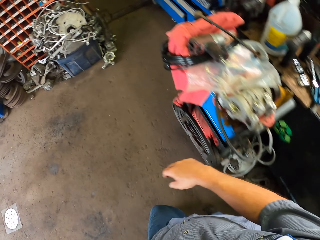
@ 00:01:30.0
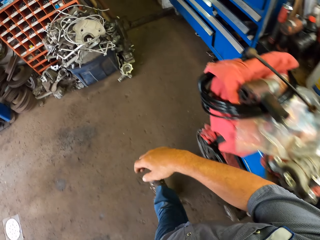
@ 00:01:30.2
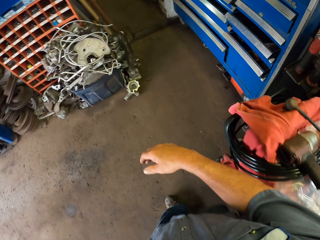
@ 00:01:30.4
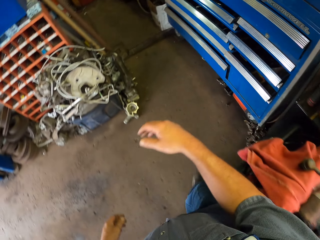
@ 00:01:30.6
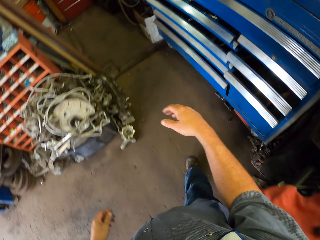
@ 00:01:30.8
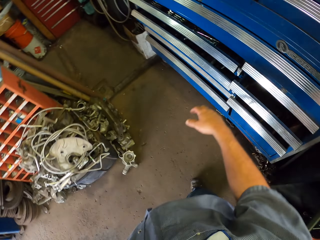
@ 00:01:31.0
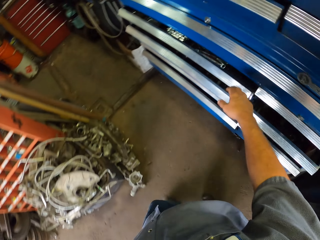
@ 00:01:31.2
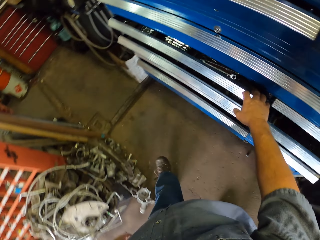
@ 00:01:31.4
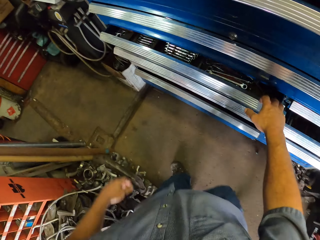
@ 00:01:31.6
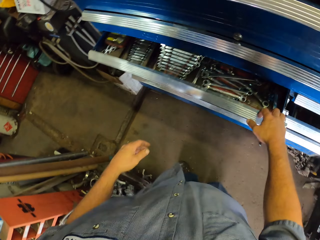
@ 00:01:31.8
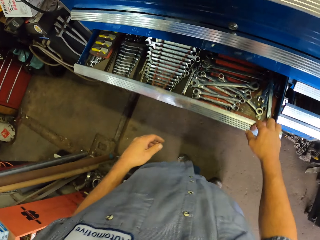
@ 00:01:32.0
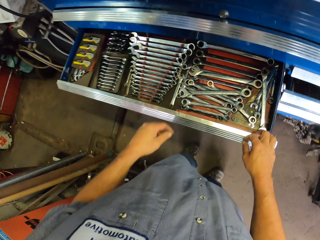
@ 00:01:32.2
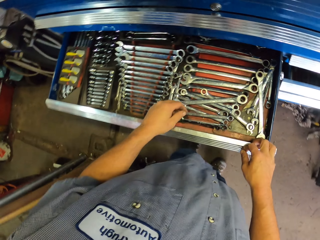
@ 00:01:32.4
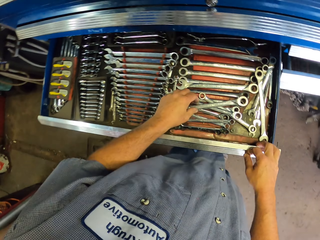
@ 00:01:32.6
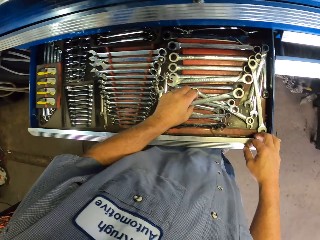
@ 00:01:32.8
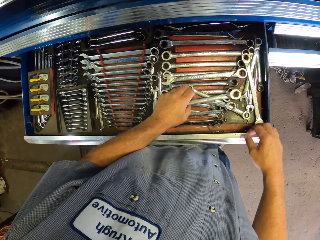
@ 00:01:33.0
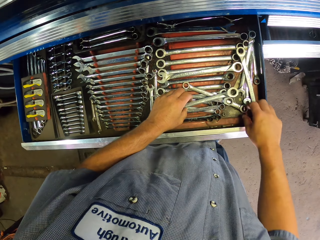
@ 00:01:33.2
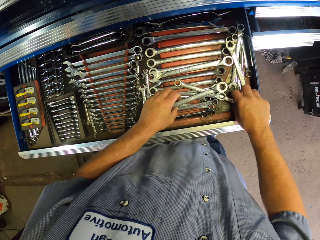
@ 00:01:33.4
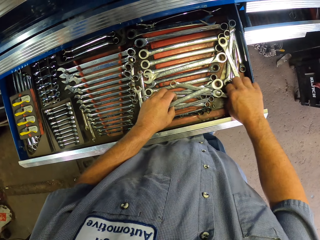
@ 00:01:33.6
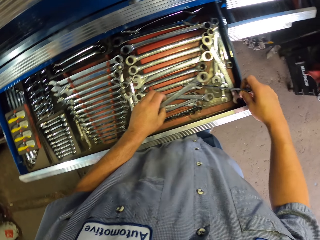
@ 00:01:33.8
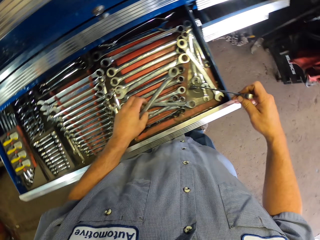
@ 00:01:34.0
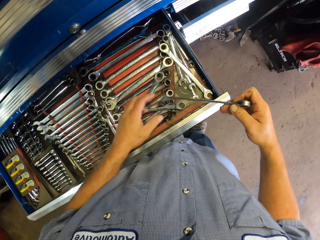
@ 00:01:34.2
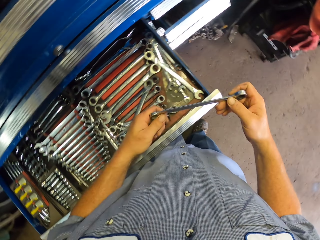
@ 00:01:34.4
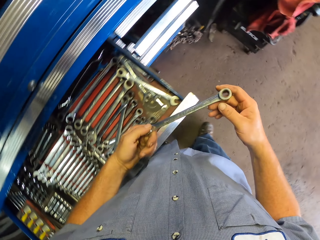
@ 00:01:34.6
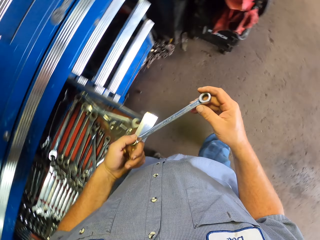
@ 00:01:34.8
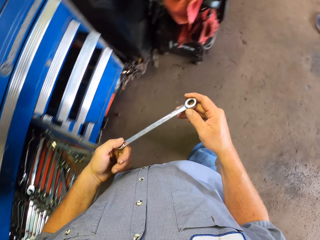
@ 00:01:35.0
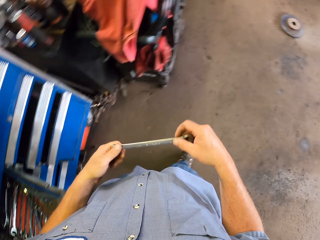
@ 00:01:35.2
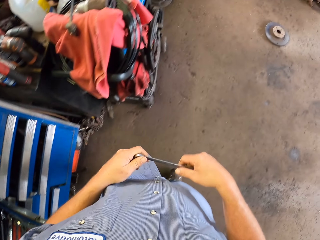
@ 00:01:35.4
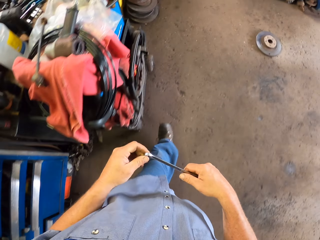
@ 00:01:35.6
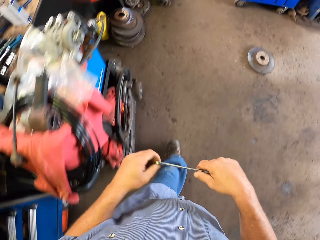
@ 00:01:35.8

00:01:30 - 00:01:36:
The camera wearer opens a drawer. They pick up a spanner. They move around the garage.

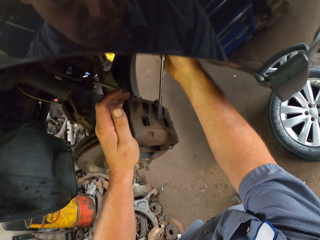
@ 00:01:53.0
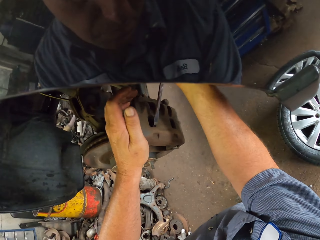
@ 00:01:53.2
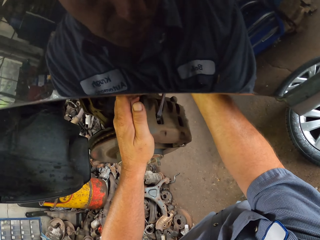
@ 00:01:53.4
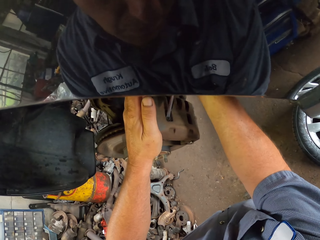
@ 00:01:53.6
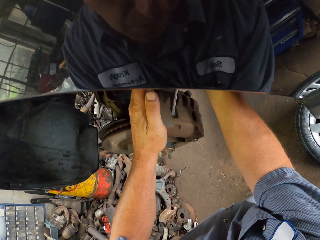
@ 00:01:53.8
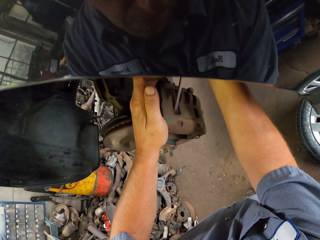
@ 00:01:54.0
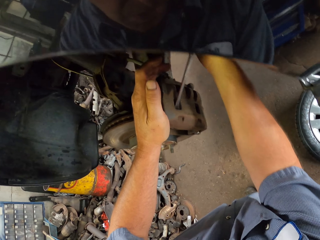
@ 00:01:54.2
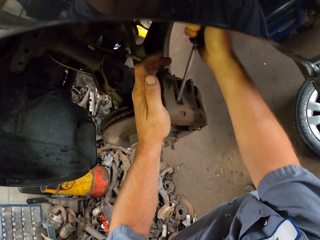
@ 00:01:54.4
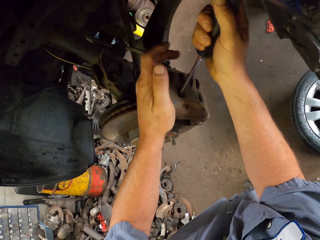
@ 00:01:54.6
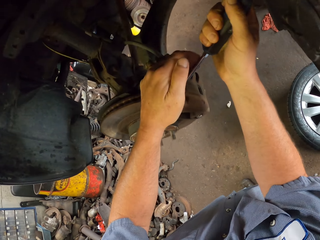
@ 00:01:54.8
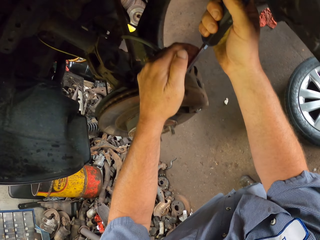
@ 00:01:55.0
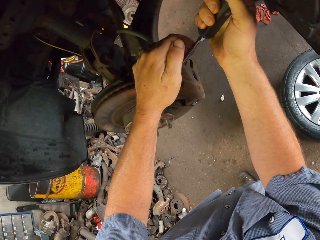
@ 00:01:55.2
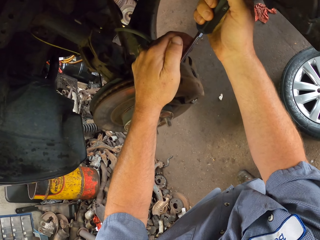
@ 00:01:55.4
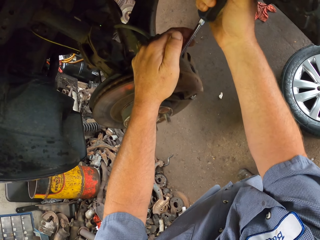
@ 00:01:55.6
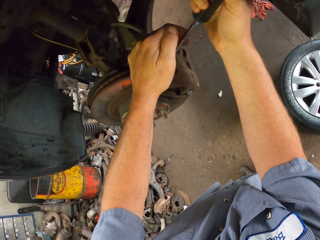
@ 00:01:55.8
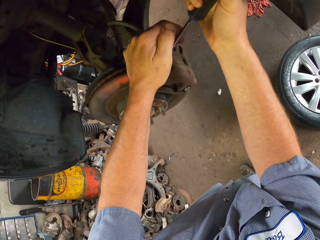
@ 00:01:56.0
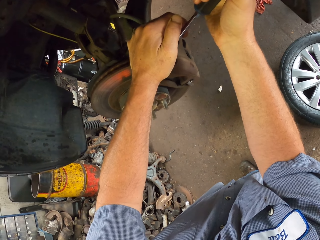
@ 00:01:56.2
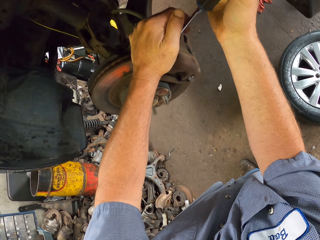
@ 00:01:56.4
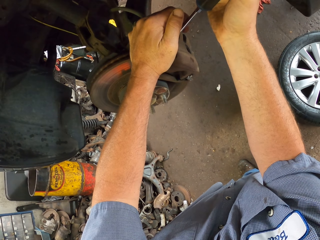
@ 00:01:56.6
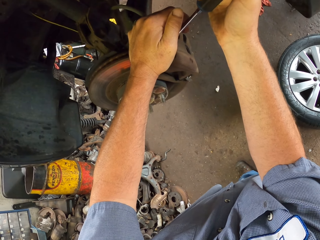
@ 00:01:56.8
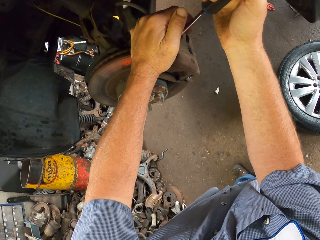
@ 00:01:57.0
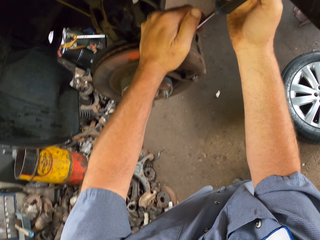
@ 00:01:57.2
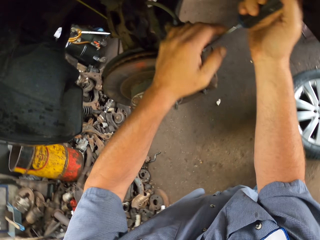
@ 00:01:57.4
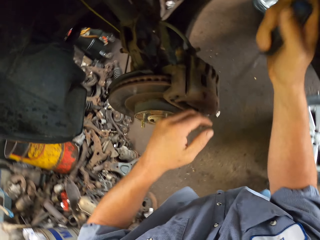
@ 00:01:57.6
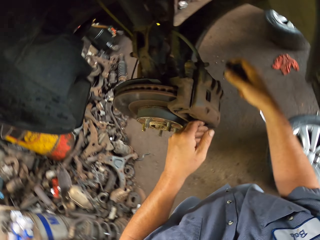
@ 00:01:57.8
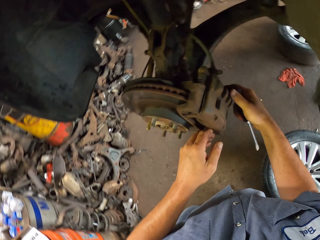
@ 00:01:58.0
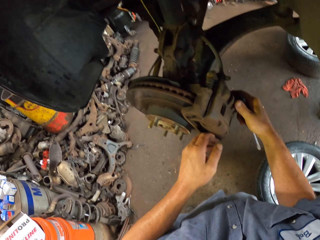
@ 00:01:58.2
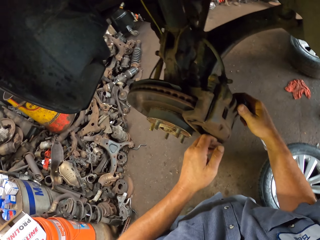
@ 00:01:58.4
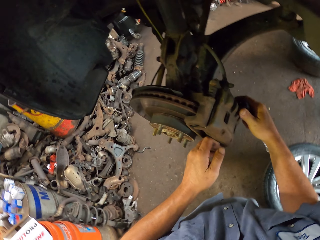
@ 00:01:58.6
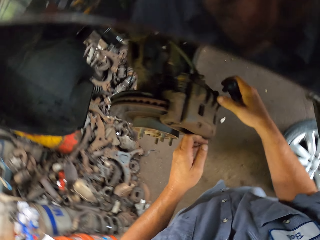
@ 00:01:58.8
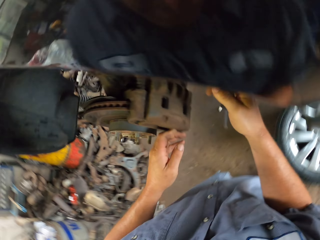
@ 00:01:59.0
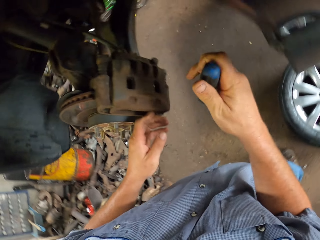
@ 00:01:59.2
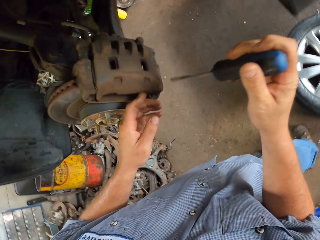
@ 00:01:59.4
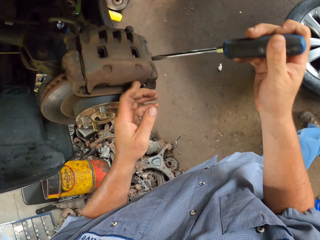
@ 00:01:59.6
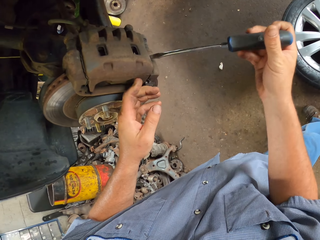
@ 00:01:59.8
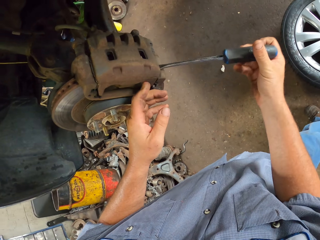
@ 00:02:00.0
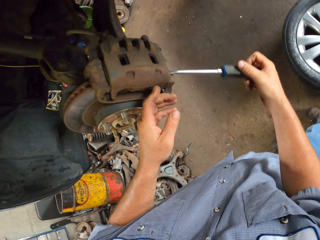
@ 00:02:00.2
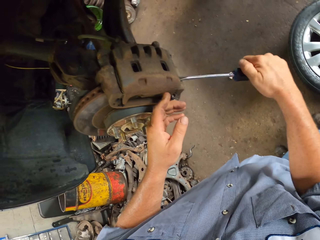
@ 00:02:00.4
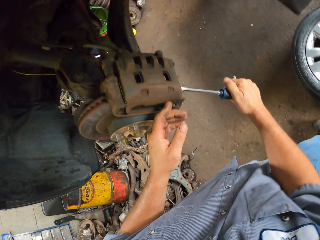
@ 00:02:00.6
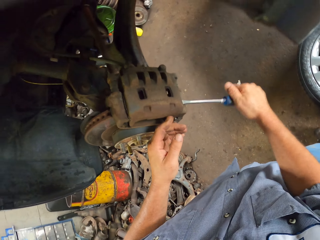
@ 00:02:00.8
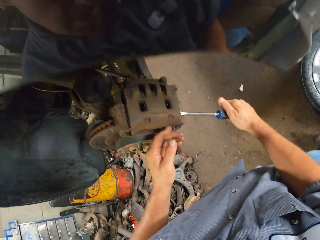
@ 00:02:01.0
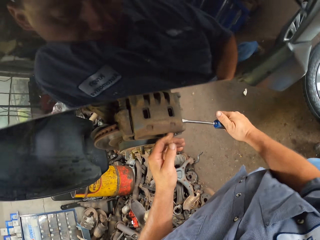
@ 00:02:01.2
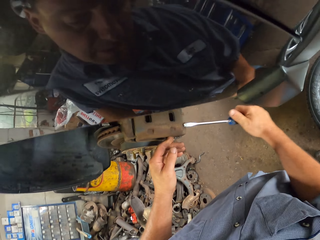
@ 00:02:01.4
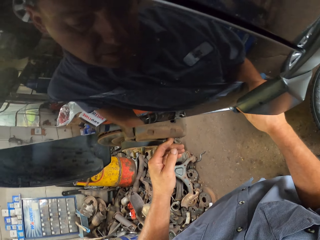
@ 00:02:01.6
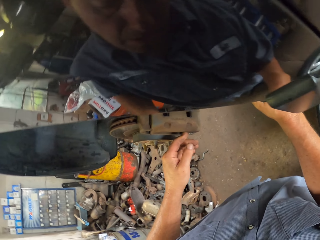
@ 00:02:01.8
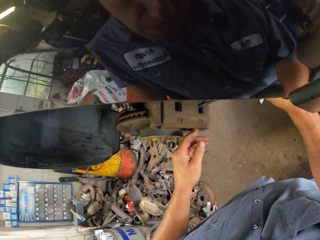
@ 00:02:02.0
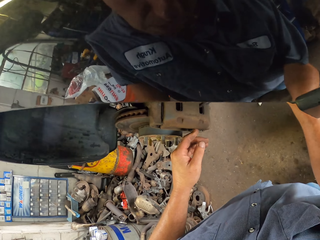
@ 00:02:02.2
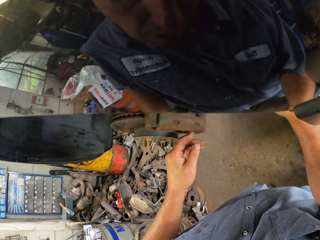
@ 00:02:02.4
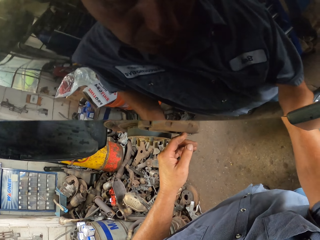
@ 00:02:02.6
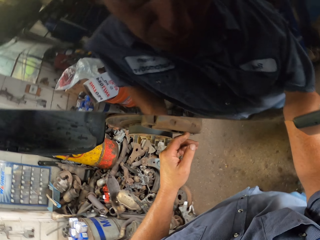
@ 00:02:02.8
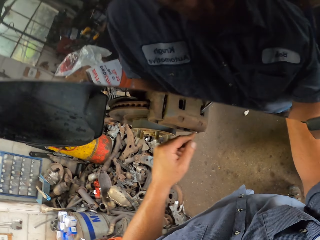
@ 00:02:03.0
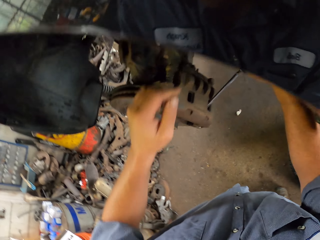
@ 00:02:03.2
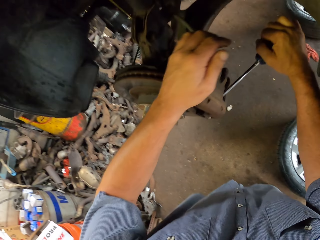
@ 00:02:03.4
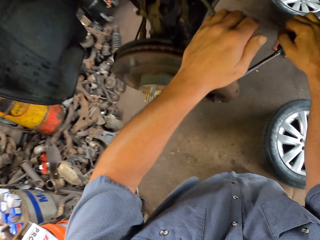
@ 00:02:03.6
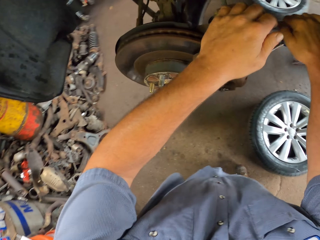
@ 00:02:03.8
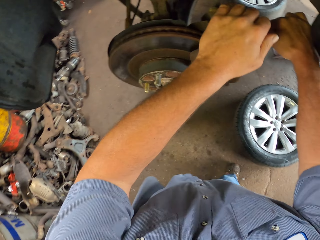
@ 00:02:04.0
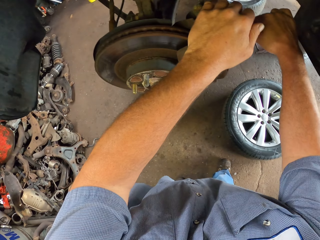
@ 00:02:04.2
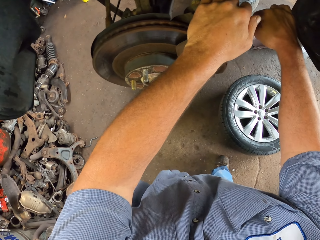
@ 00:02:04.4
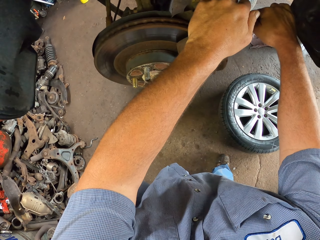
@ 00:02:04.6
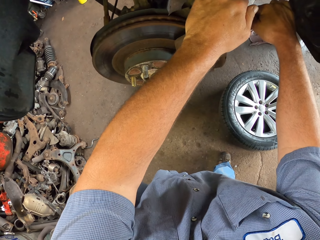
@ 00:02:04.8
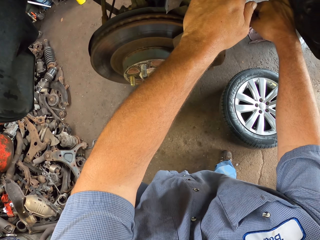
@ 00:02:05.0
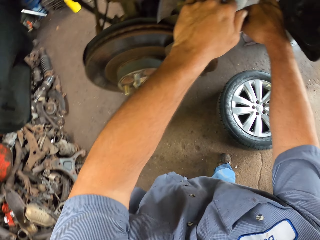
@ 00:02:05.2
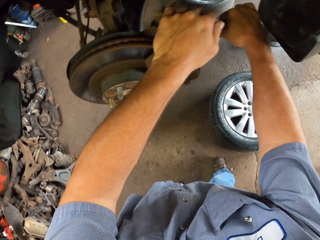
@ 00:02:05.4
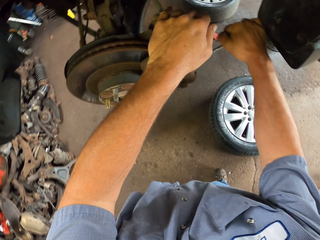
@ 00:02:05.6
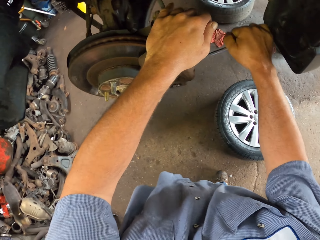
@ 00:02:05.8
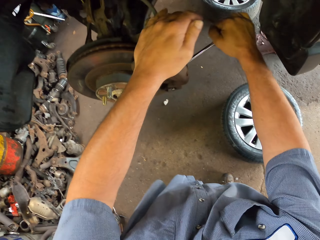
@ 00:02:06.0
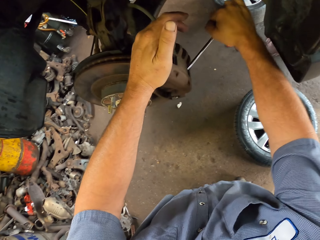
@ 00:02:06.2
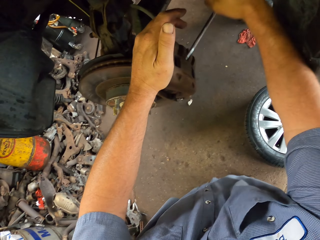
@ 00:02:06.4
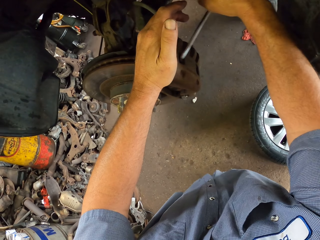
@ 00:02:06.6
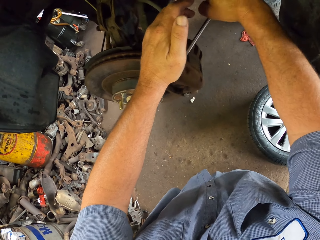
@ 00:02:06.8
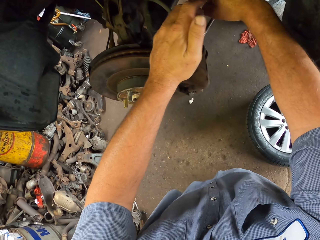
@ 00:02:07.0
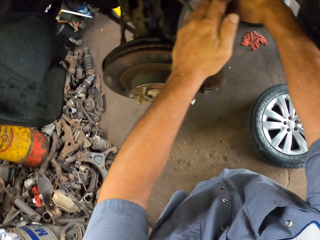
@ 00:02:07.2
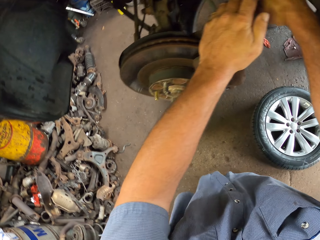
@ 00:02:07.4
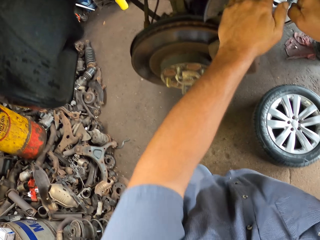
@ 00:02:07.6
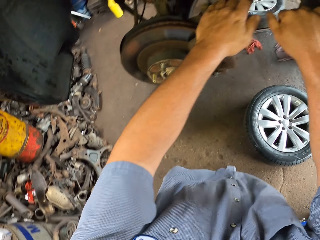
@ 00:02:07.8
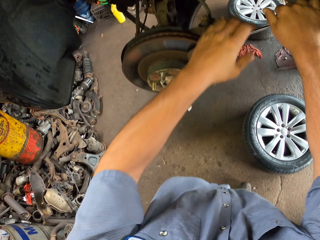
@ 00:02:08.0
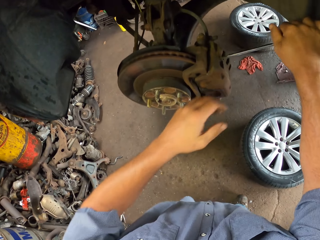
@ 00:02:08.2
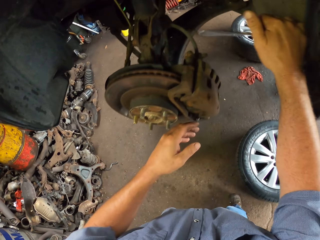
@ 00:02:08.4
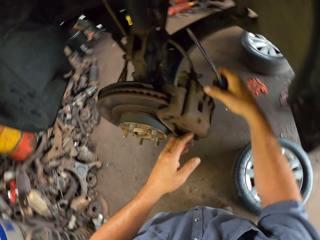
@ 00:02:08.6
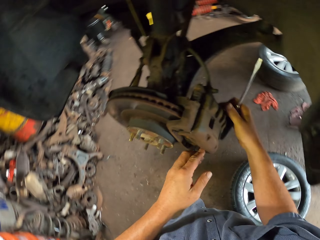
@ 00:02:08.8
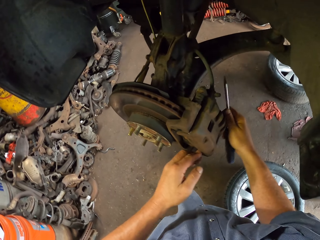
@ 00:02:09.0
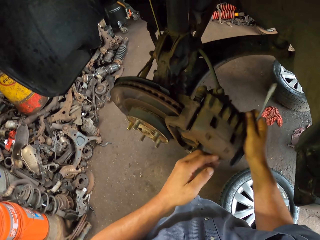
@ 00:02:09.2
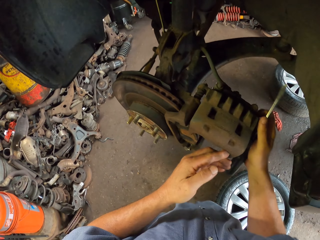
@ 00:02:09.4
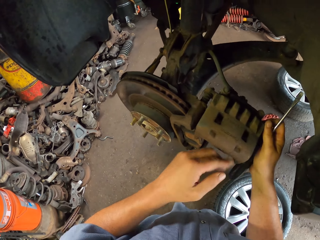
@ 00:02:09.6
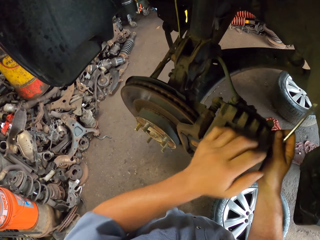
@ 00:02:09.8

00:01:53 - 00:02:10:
The camera wearer opens a nut with a screwdriver. They fix the engine.
